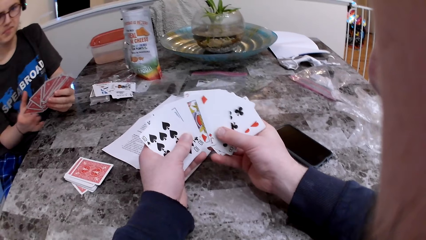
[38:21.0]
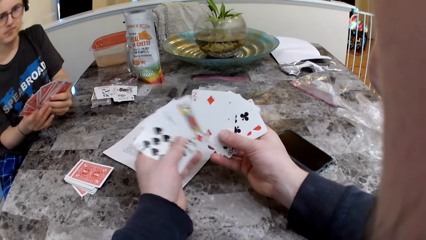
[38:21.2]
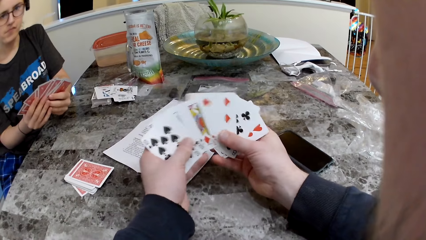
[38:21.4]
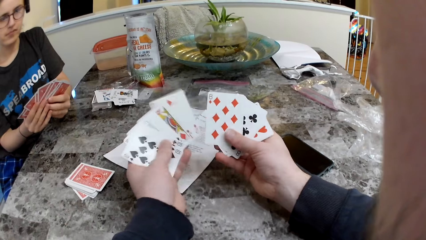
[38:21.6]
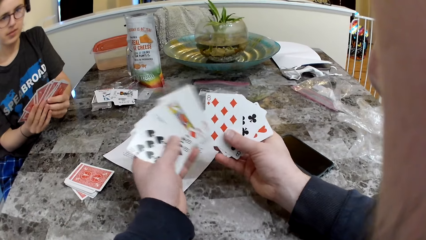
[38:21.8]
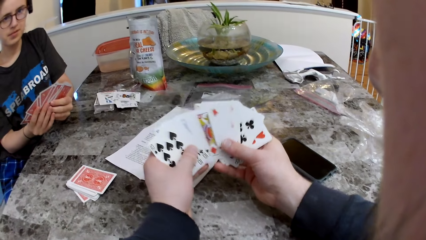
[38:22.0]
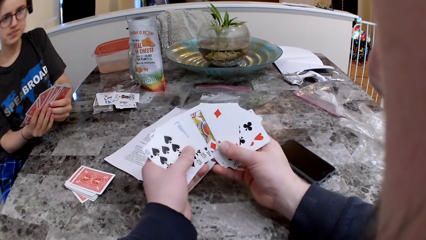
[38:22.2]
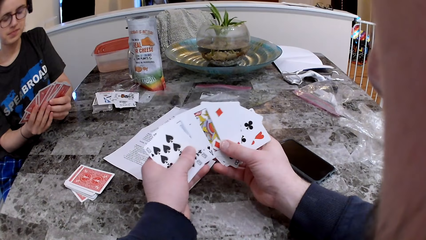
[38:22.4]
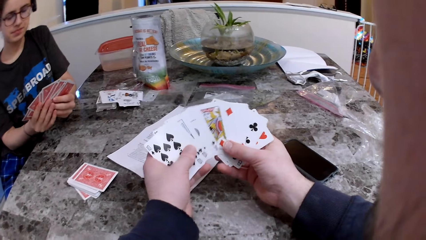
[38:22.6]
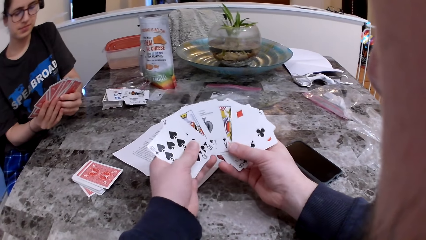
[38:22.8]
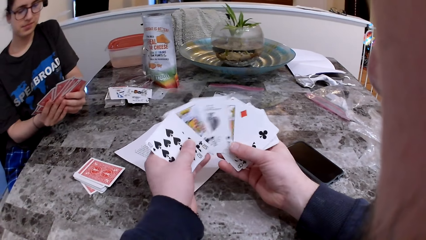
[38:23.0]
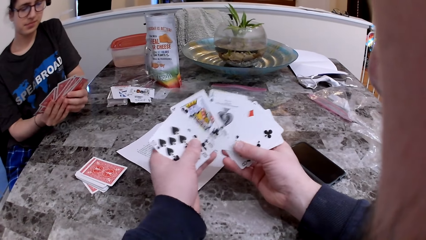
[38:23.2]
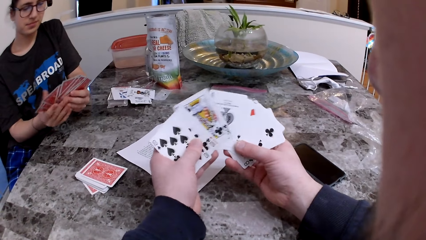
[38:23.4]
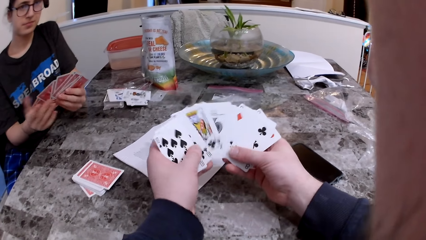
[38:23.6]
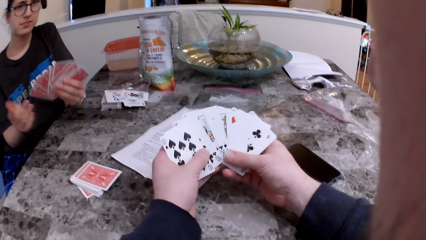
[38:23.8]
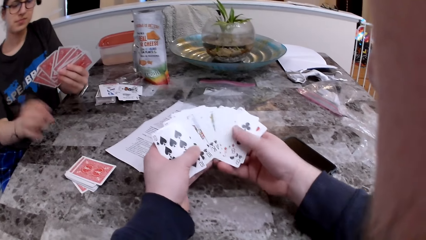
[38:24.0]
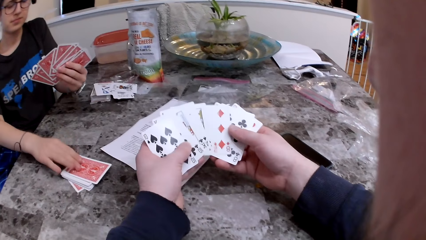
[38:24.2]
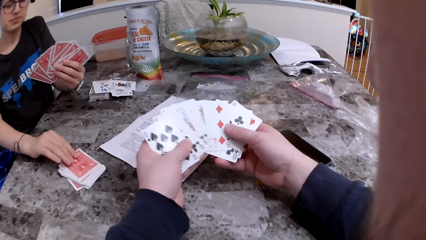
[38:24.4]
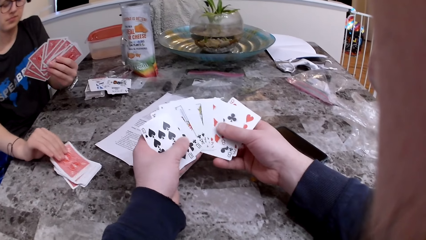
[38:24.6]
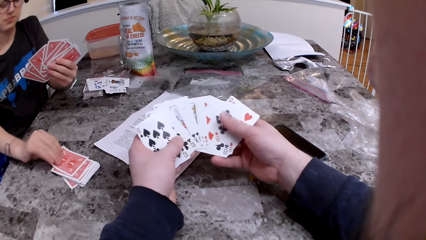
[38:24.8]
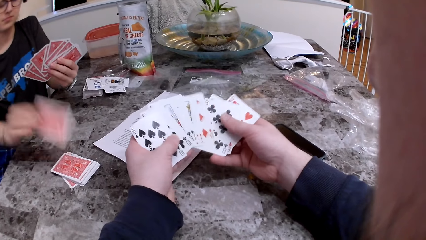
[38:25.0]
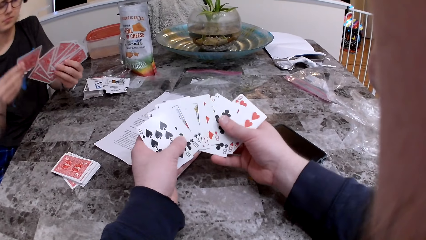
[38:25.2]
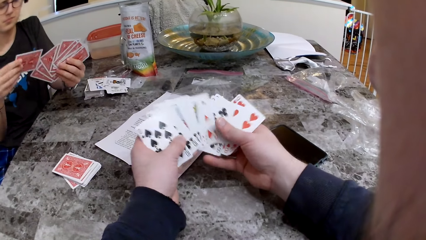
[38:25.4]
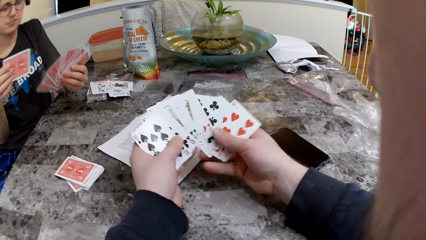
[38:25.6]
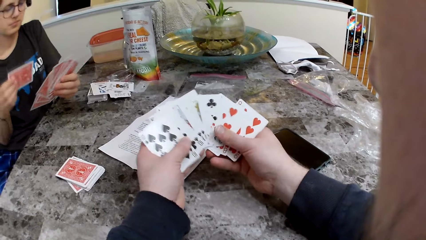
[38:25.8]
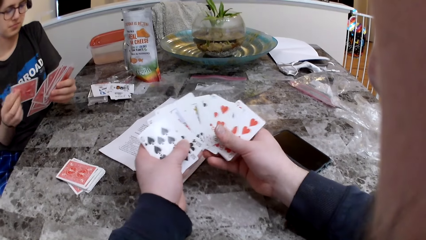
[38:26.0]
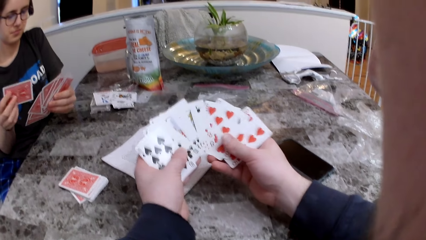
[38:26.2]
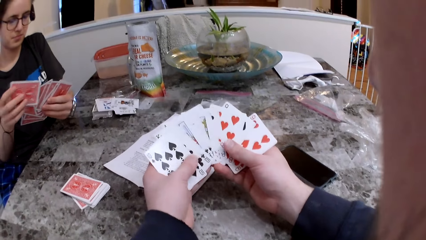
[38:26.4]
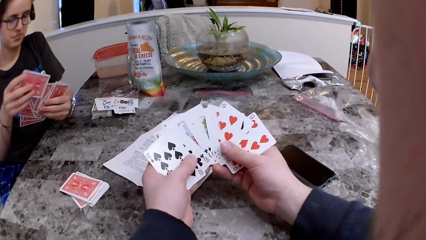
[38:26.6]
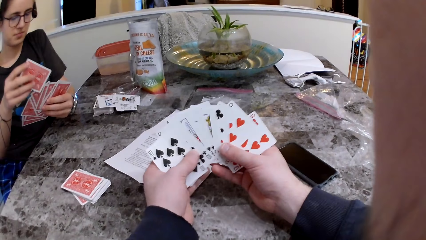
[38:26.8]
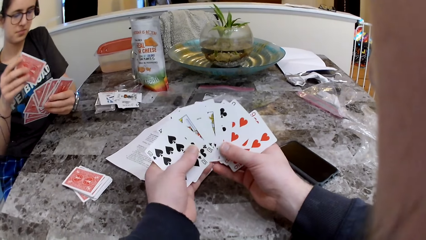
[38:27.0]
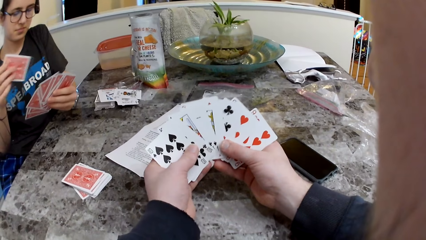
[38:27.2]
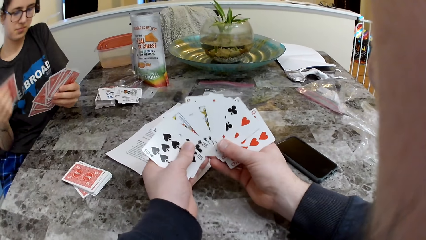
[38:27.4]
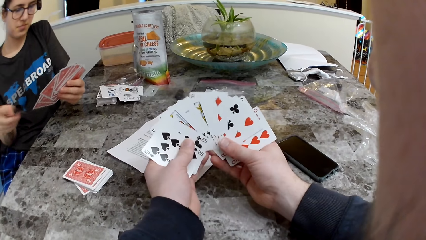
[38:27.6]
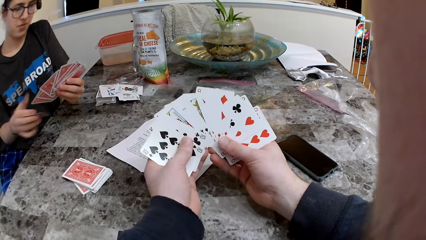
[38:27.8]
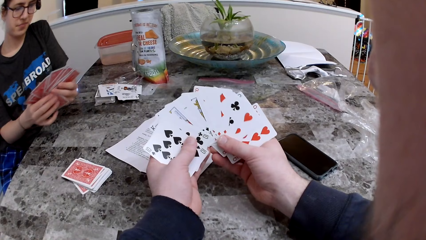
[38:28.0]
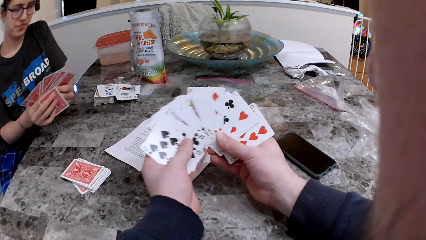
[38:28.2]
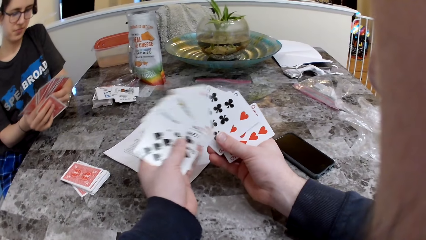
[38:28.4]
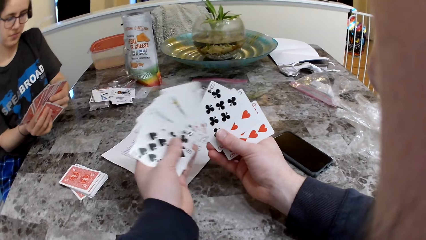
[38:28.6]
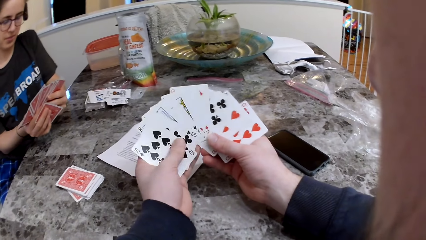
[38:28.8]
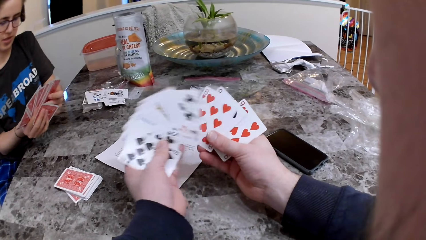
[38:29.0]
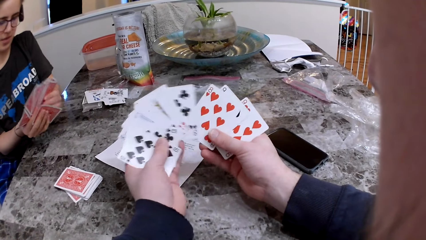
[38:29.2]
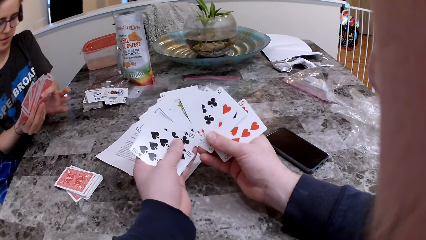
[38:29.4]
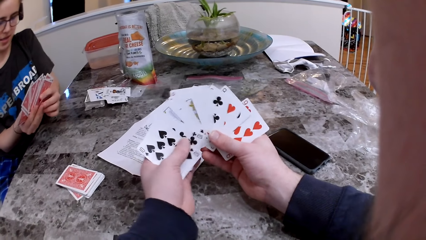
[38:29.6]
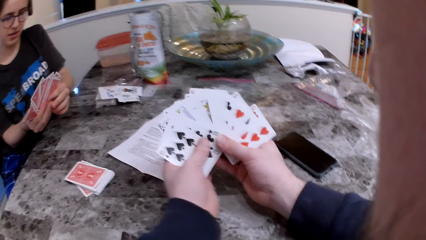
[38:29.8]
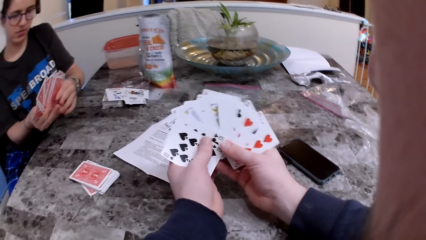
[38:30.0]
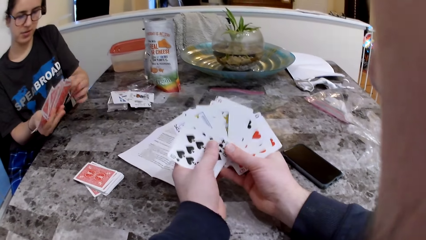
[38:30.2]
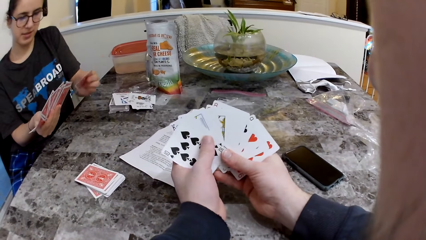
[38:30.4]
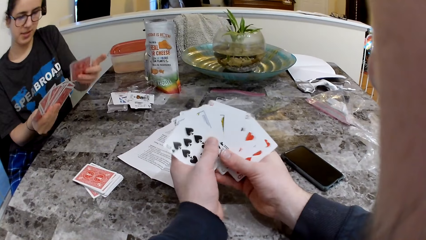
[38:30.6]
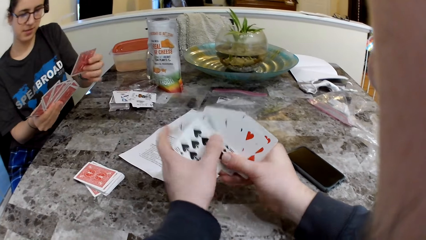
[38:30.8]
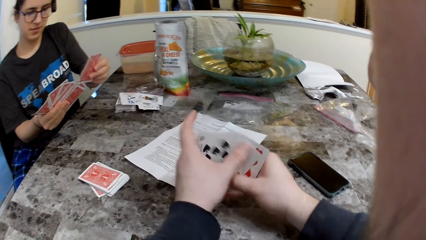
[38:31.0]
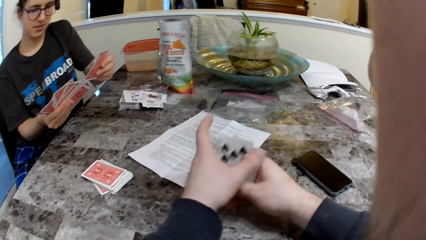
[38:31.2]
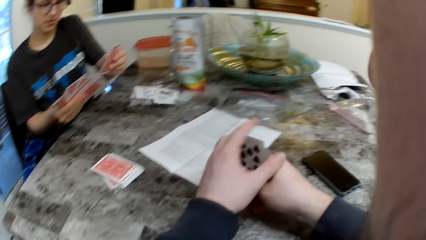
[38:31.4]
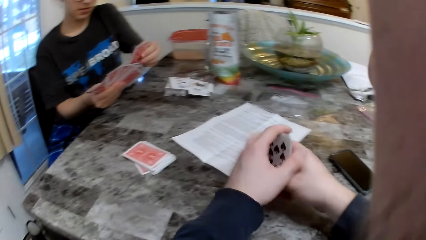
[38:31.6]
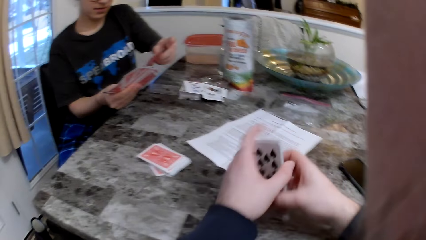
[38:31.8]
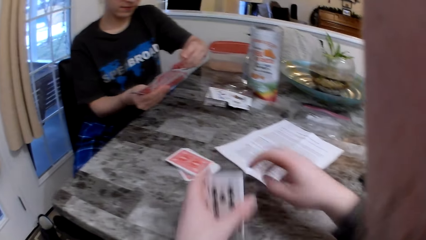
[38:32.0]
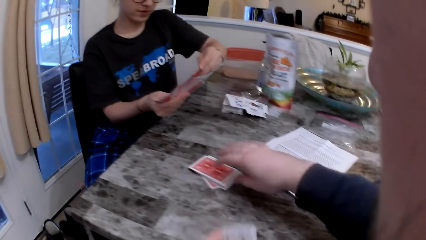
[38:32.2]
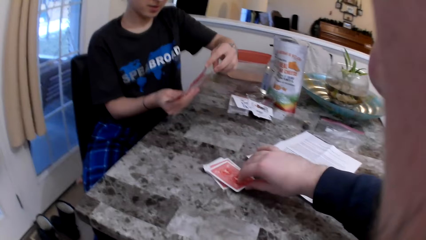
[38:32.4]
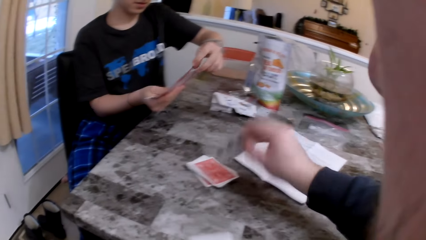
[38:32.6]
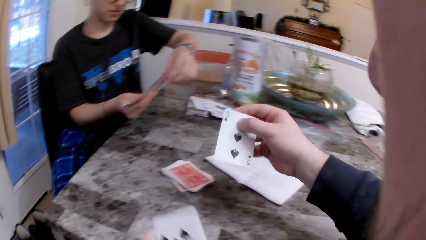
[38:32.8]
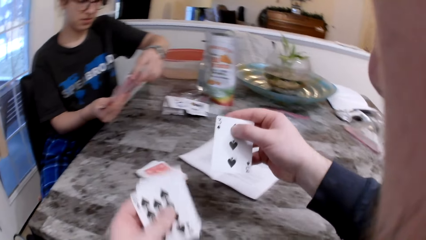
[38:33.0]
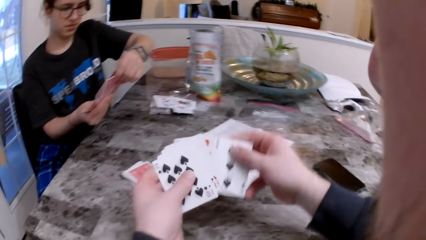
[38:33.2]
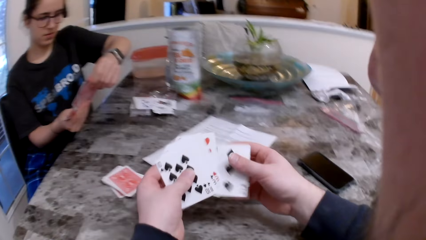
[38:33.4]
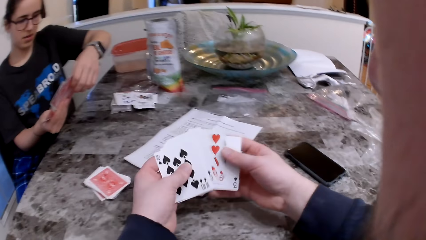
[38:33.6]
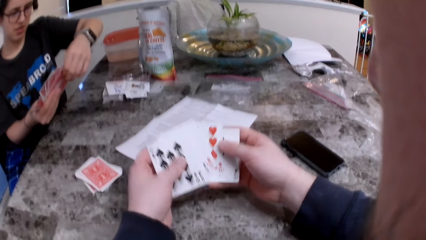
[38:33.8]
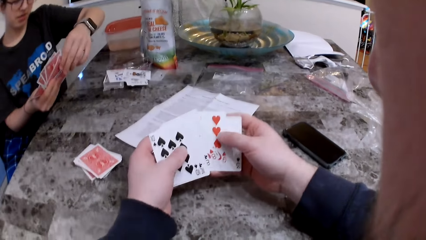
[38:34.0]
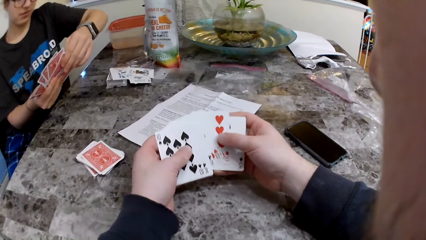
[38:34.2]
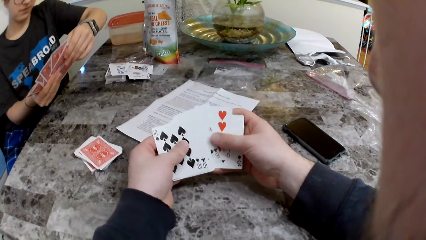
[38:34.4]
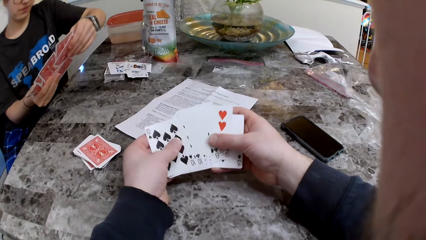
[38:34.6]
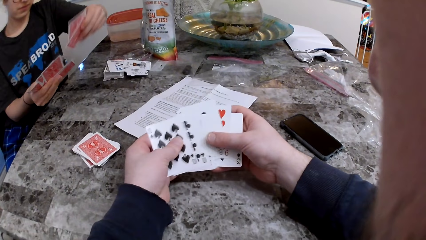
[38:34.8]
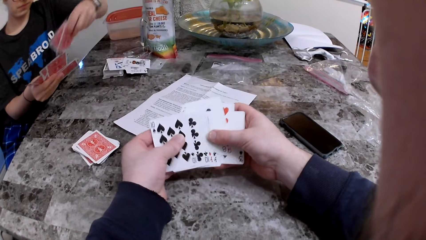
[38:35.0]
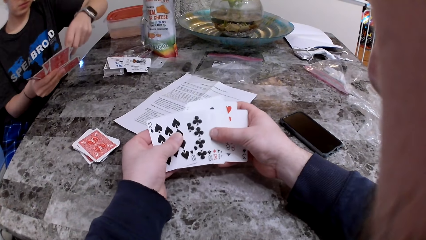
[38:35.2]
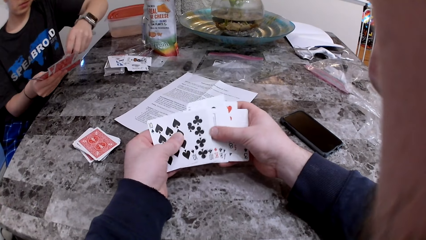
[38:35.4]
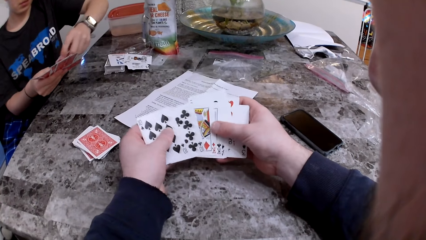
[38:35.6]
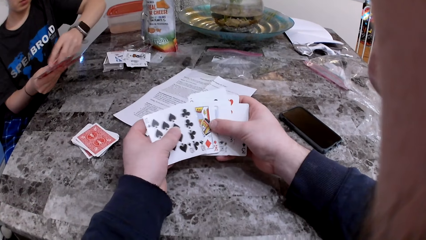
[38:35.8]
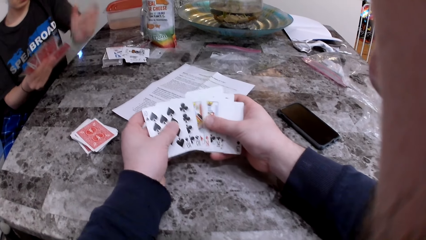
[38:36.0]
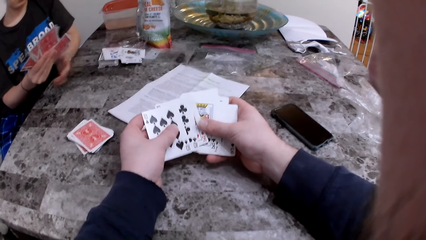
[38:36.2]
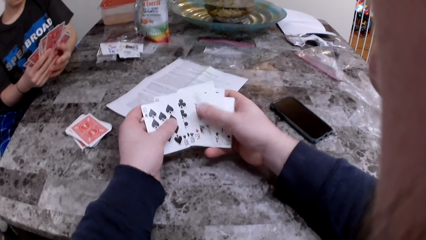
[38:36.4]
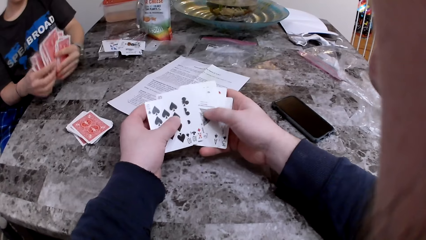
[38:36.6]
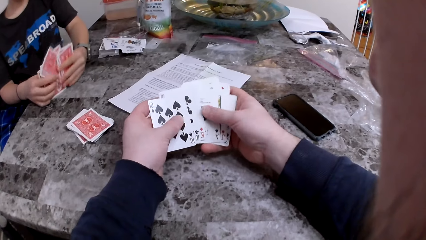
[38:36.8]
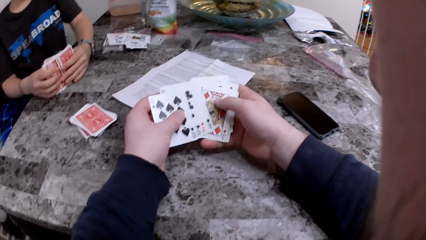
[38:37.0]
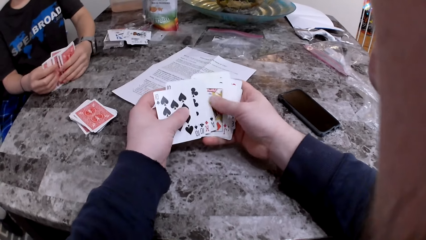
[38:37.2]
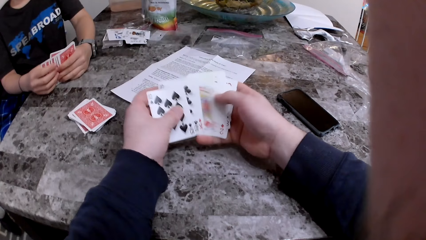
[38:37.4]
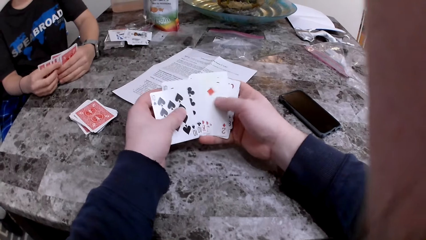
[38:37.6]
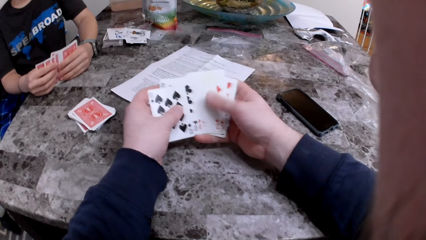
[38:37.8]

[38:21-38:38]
The woman picks up a card from the table and holds the card with the other cards. The camera wearer picks up the card from the table. They hold the card with the other cards. They check the cards.
